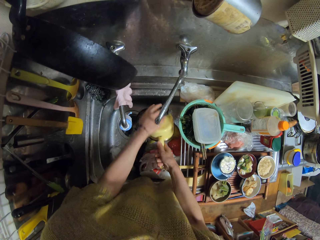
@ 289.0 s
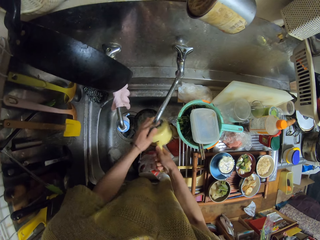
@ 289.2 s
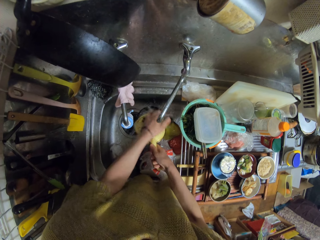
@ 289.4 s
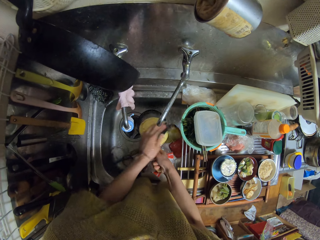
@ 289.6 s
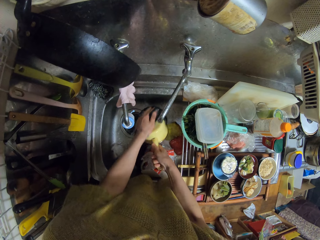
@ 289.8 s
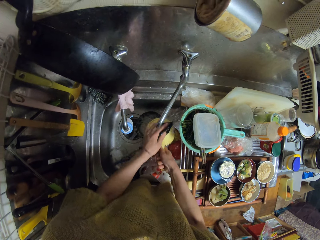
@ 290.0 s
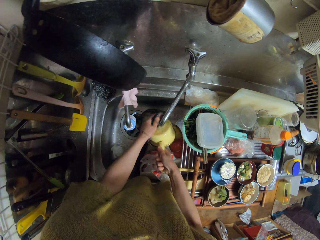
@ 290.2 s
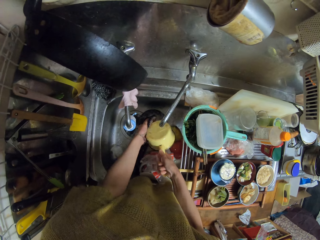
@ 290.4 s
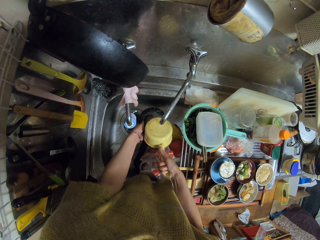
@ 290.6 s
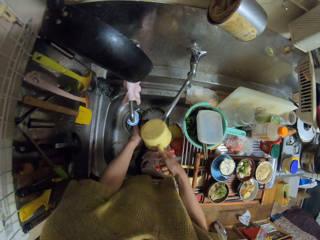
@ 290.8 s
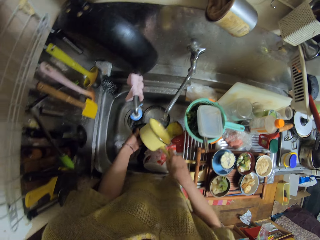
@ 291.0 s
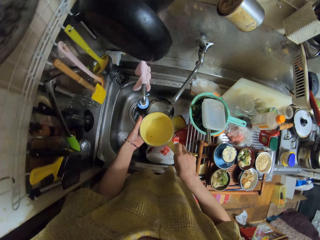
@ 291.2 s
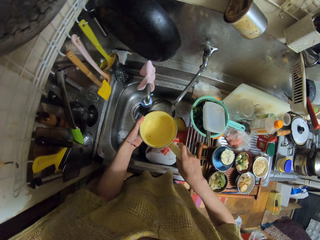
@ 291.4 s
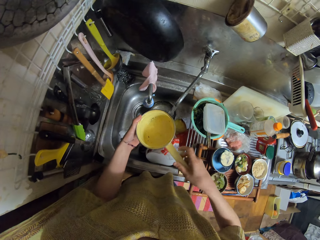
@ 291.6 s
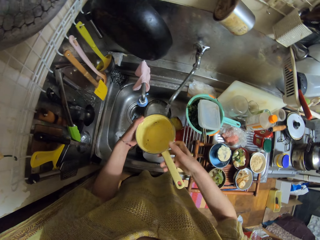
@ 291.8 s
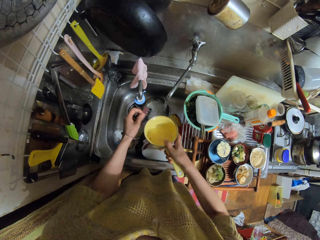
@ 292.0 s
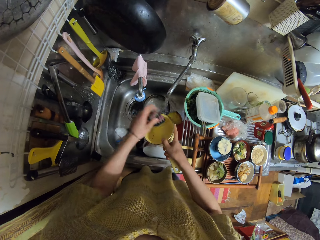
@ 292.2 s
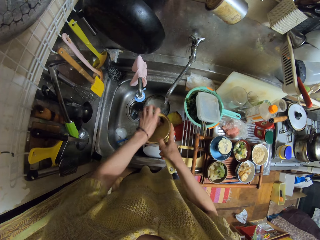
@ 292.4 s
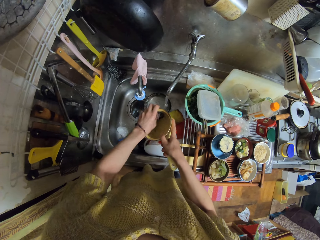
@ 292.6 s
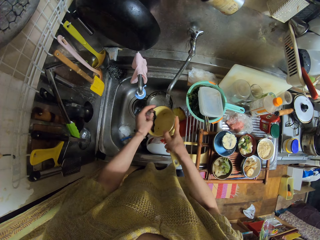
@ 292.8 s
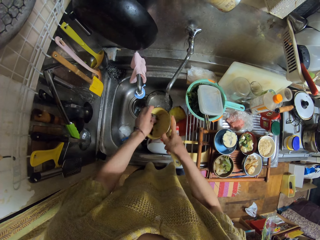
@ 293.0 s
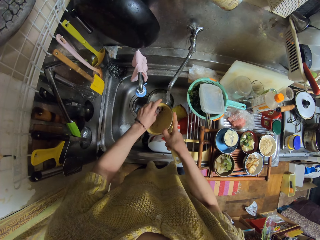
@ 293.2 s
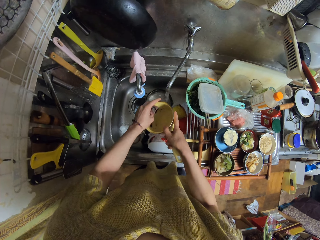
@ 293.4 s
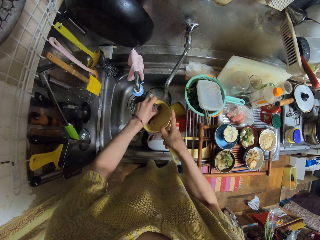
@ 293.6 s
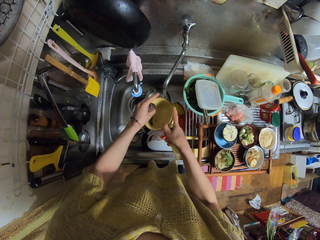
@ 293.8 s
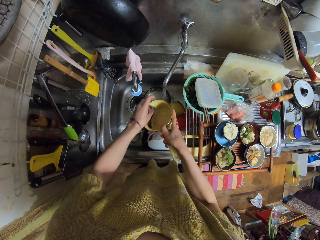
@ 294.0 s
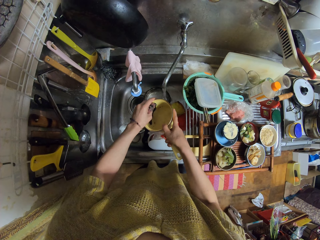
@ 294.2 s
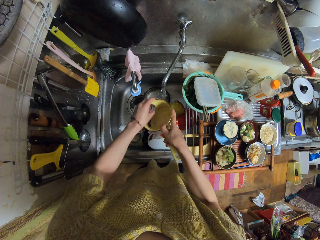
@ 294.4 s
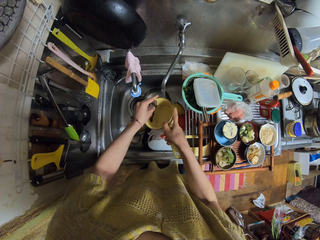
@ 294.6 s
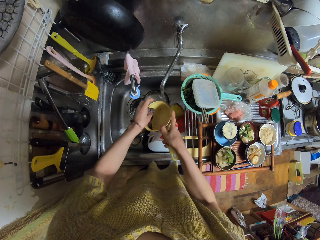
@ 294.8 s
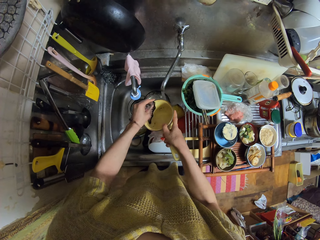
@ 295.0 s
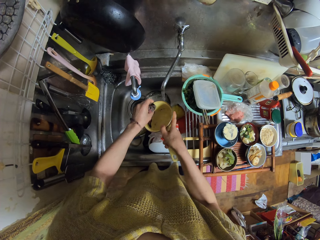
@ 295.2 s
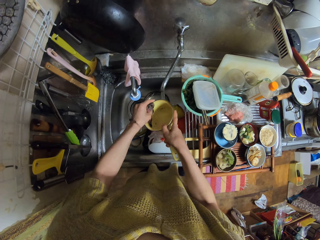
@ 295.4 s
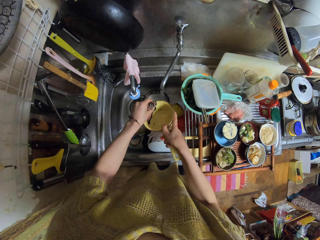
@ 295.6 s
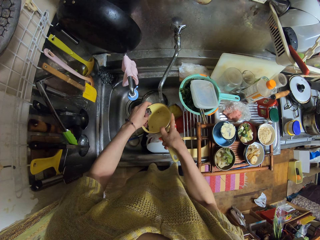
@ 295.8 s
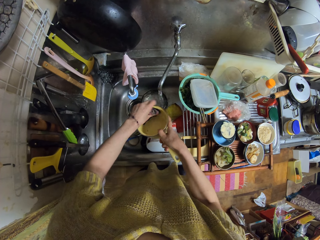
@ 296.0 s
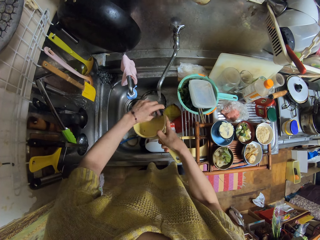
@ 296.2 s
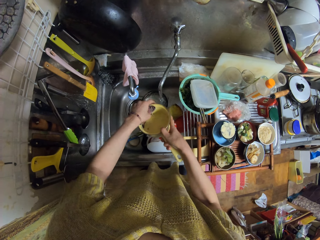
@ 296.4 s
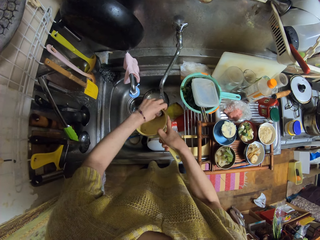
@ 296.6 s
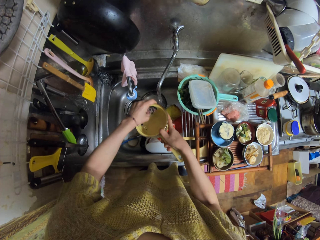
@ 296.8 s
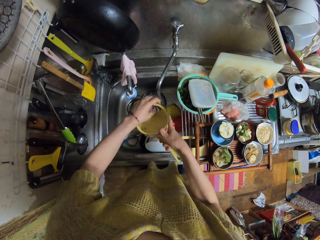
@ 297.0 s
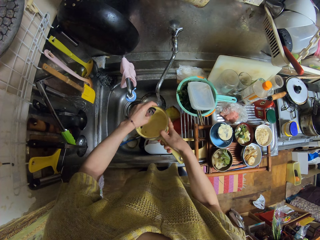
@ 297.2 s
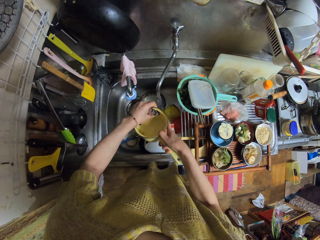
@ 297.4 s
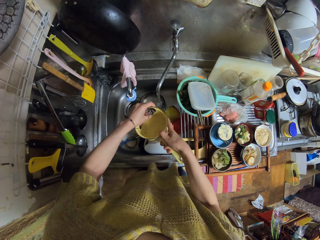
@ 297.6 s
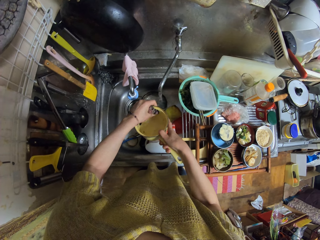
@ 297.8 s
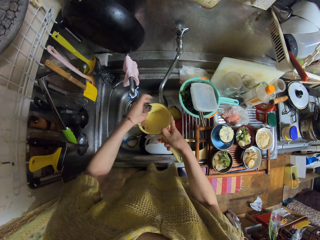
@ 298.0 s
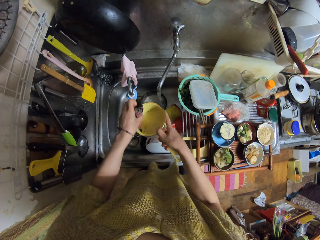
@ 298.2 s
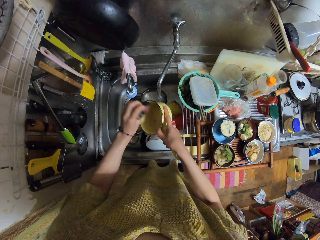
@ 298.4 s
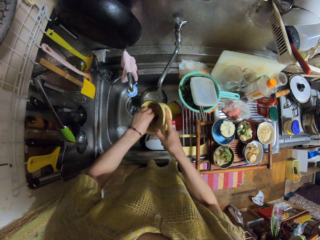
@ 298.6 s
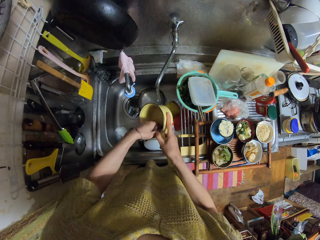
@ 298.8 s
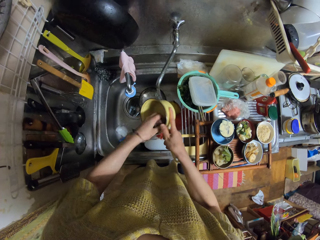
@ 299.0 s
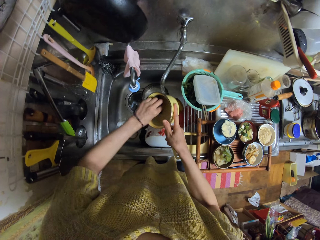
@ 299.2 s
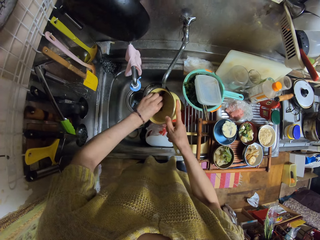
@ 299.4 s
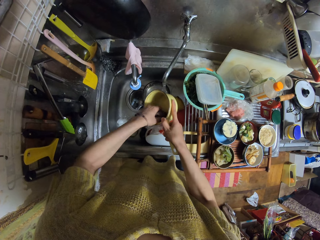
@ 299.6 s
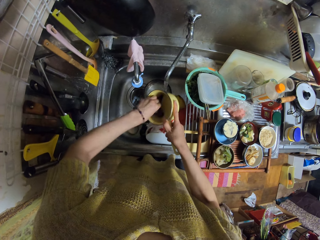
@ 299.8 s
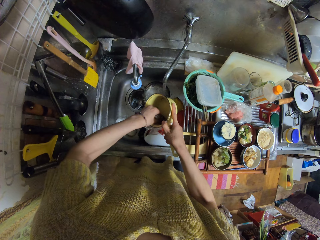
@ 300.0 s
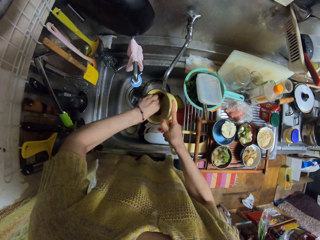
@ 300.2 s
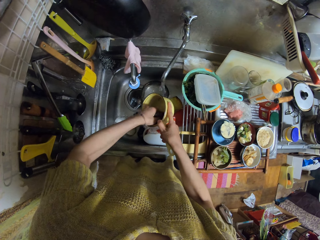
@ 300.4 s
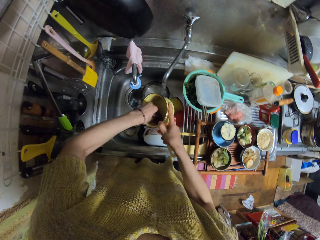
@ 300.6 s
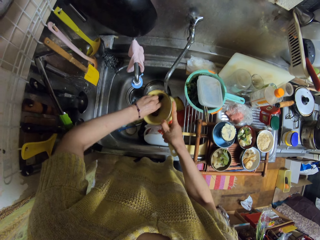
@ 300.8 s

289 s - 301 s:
The camera wearer looks at the cooking pot. They scrub the cooking pot.

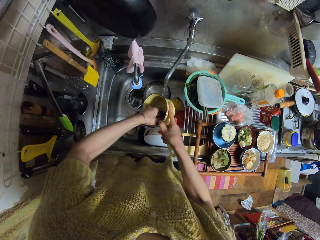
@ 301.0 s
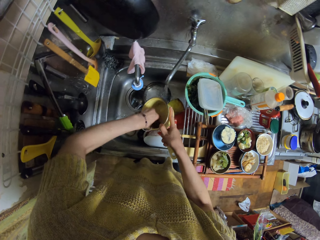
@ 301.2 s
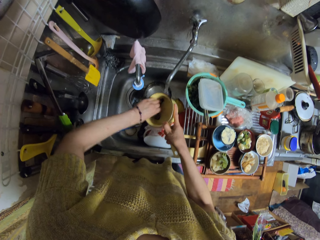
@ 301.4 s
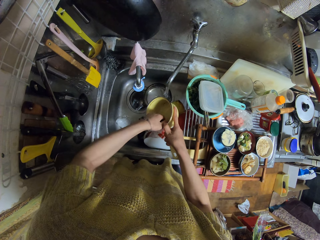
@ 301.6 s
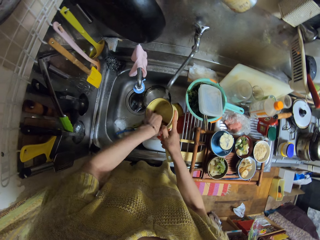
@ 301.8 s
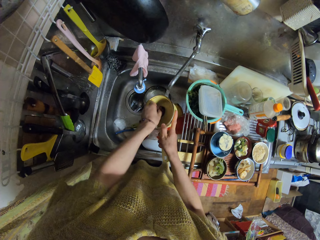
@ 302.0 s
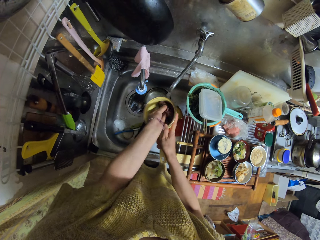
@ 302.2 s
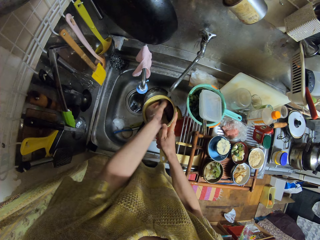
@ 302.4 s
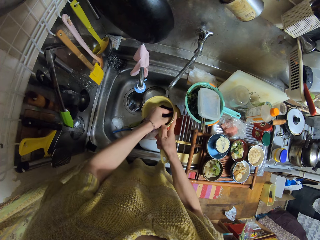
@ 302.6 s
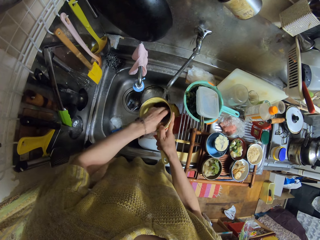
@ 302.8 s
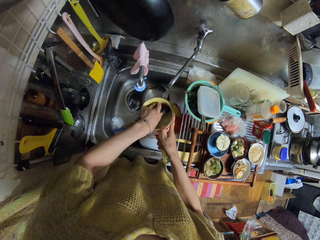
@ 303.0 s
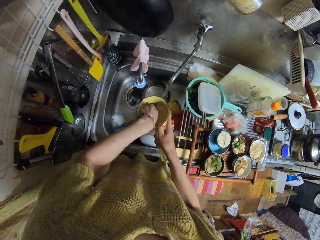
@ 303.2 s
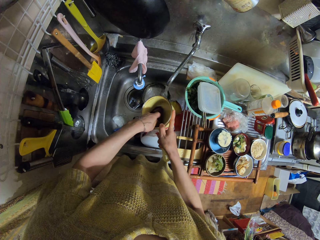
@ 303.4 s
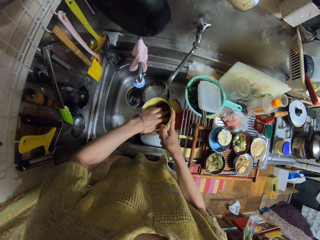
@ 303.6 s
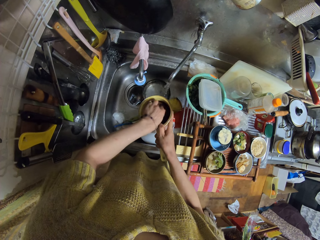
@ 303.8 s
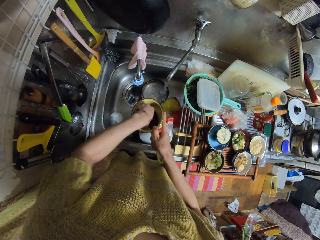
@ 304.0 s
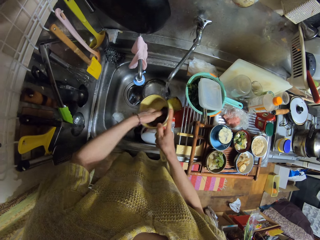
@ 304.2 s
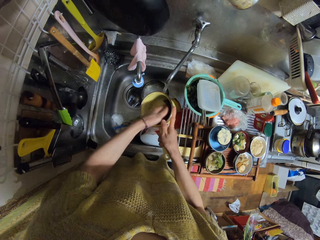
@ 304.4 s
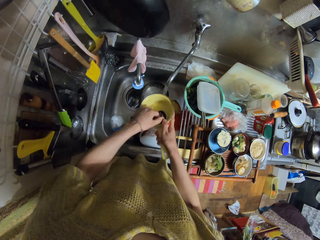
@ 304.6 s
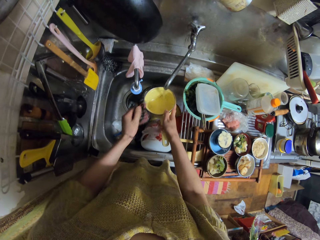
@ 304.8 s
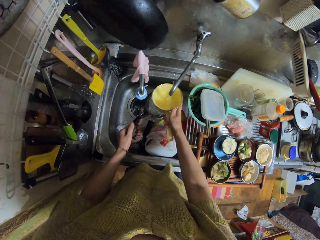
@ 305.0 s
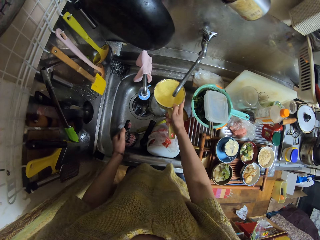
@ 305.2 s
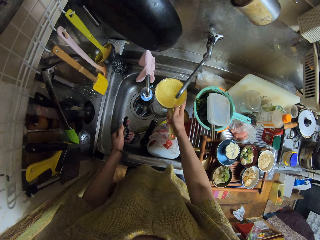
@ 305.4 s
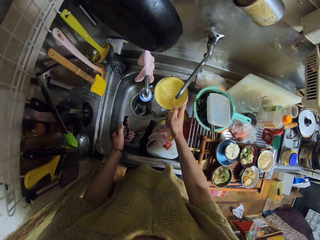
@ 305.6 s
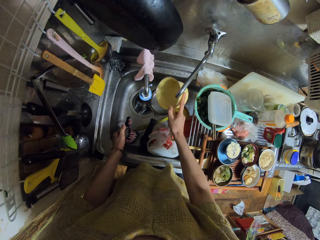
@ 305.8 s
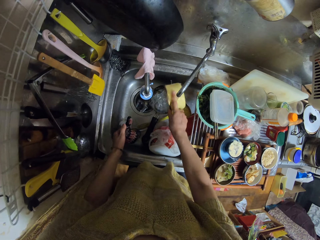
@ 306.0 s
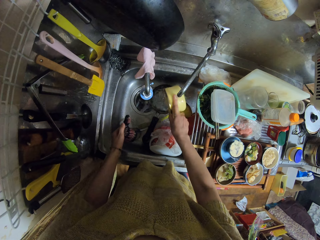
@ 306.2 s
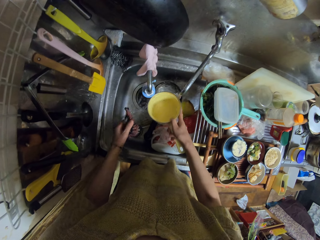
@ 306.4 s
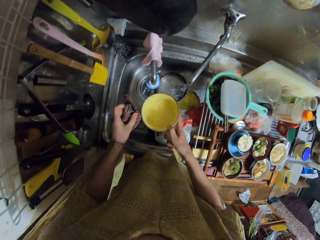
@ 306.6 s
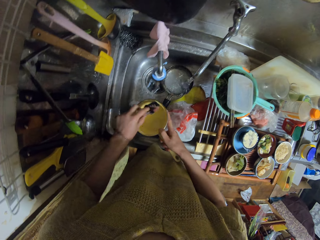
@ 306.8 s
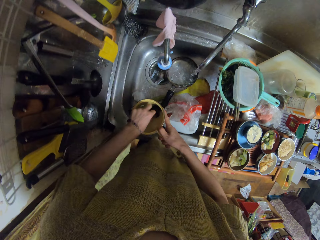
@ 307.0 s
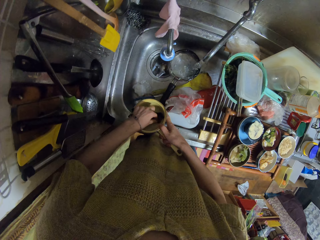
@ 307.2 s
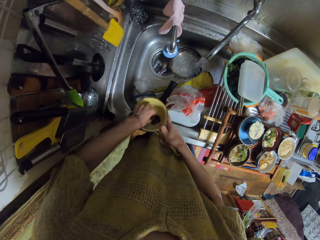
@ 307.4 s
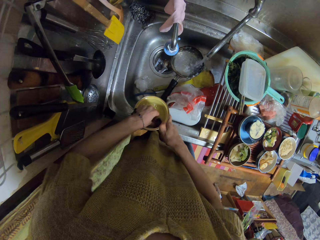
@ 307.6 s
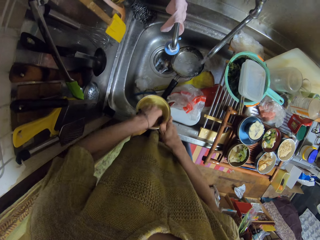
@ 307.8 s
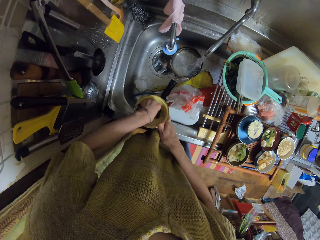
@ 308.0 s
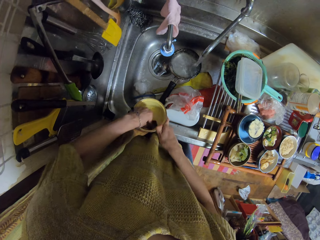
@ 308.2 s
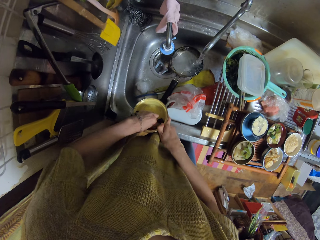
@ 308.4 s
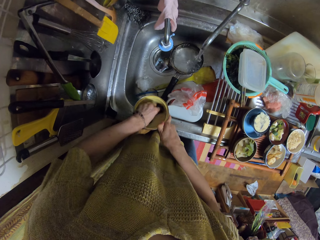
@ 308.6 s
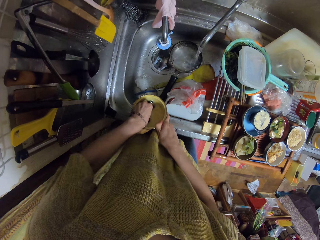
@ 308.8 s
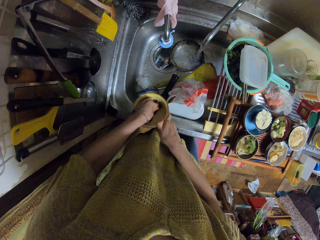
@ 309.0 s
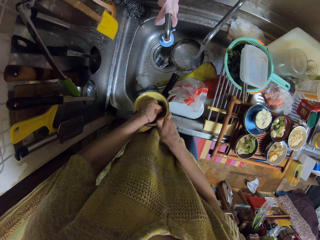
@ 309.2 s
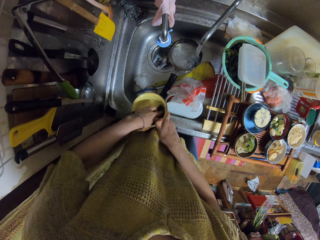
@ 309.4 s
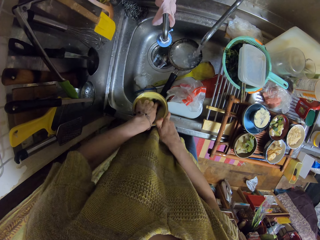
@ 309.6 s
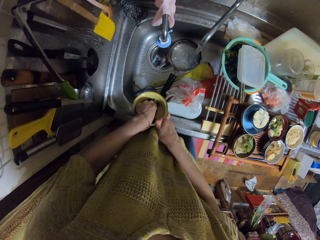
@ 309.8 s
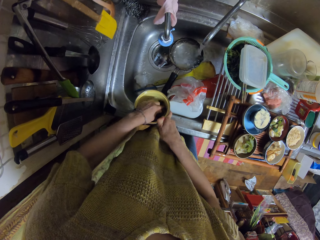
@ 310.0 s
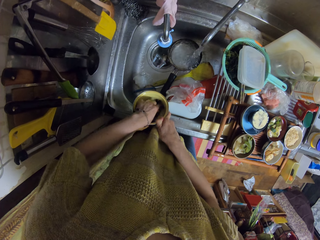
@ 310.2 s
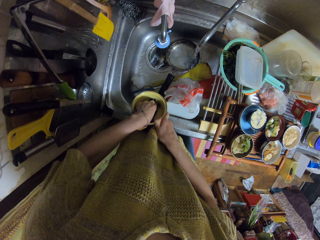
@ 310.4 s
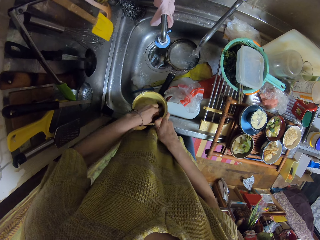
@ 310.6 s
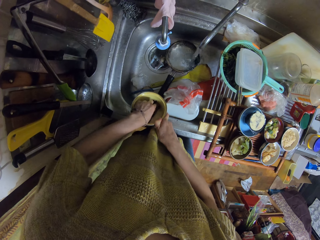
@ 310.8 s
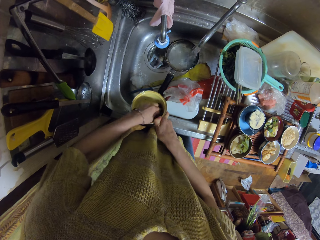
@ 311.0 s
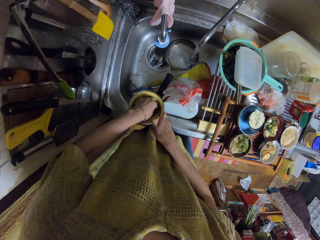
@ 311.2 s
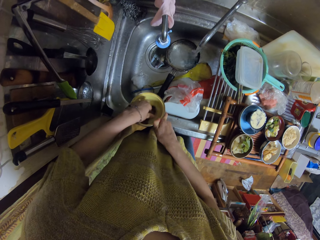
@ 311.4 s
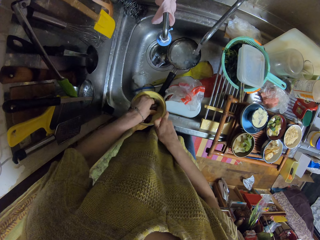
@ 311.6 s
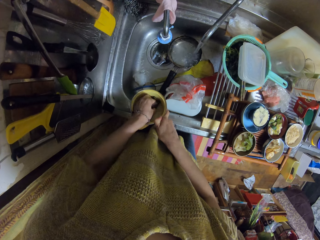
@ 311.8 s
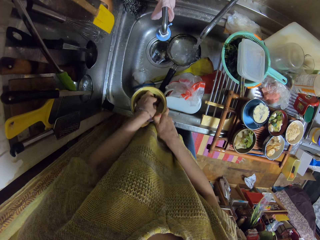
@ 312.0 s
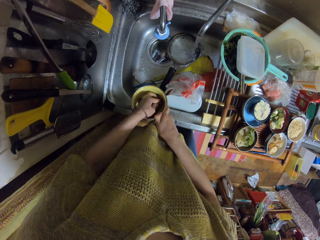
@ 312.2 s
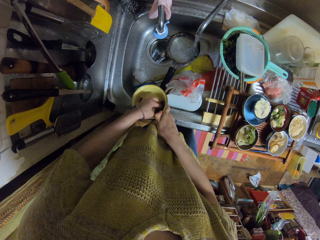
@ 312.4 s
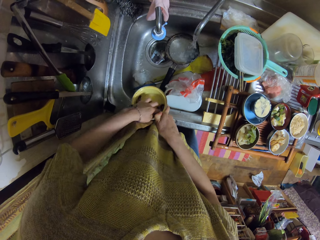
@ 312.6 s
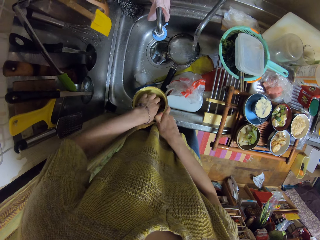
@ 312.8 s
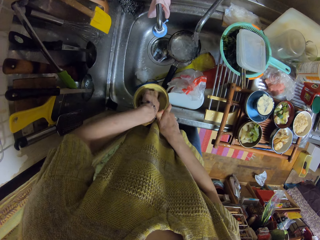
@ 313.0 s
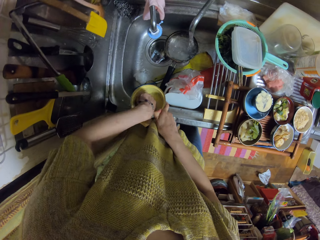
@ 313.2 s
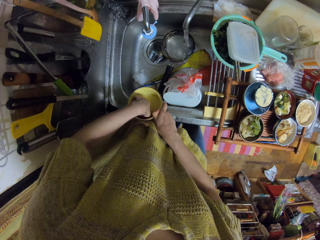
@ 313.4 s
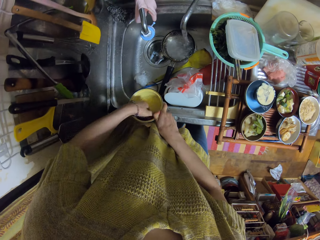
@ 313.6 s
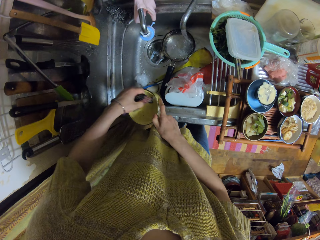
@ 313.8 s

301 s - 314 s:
The camera wearer puts water in the cooking pot. They pour the water. They scrub the cooking pot.
